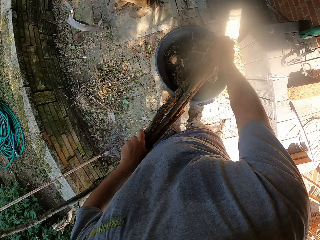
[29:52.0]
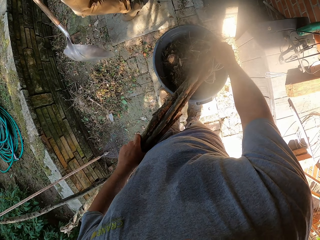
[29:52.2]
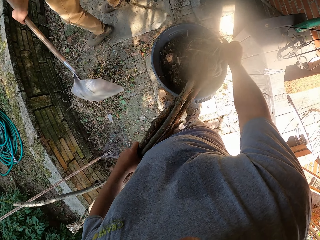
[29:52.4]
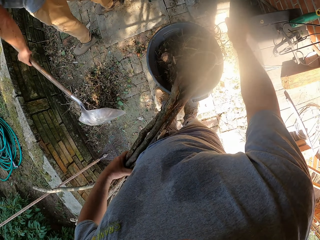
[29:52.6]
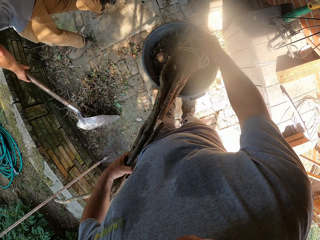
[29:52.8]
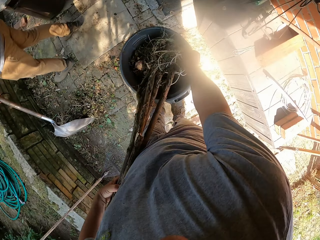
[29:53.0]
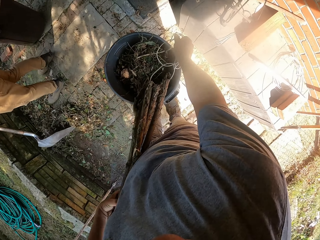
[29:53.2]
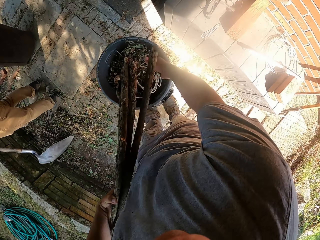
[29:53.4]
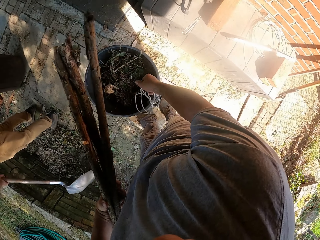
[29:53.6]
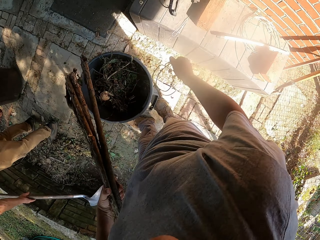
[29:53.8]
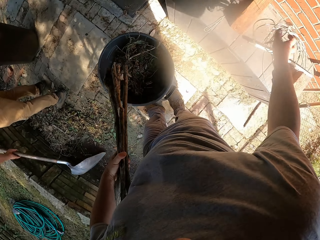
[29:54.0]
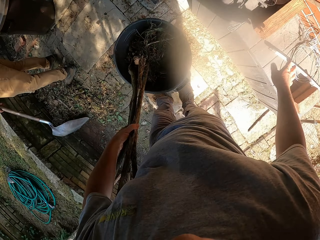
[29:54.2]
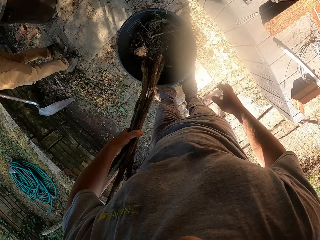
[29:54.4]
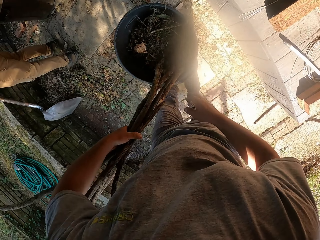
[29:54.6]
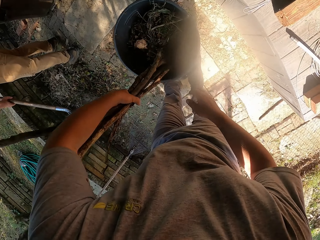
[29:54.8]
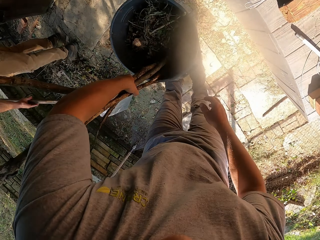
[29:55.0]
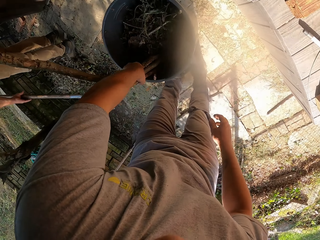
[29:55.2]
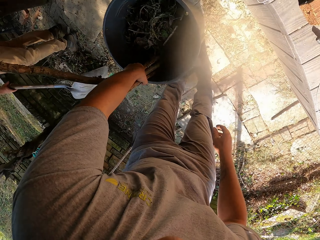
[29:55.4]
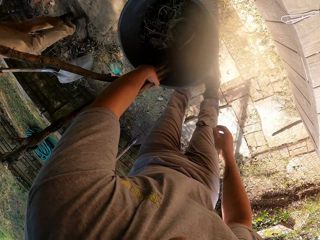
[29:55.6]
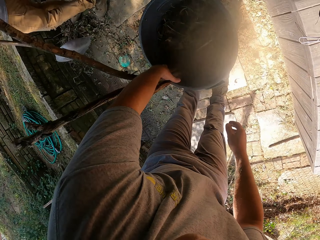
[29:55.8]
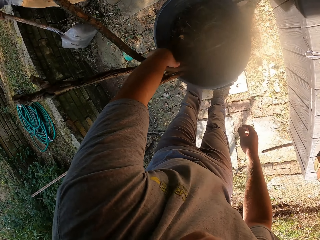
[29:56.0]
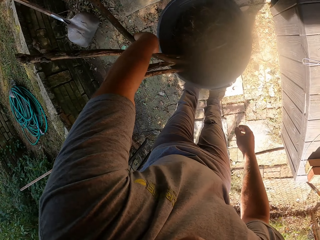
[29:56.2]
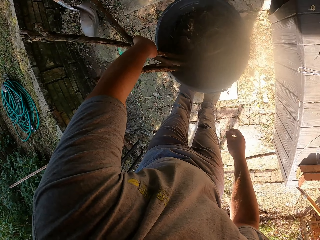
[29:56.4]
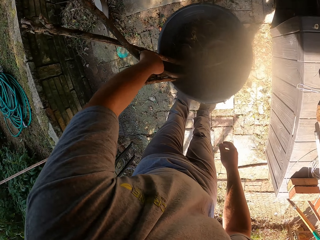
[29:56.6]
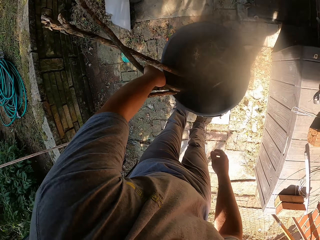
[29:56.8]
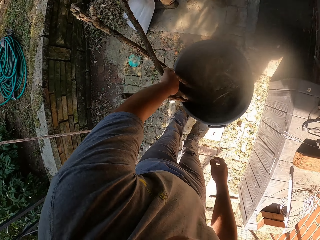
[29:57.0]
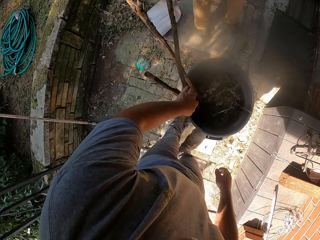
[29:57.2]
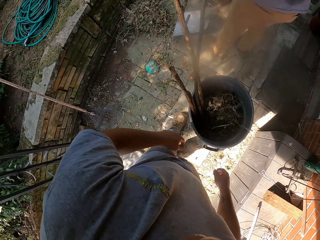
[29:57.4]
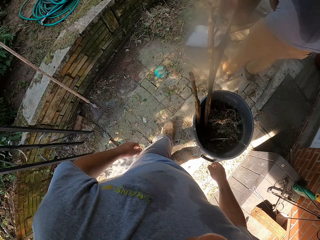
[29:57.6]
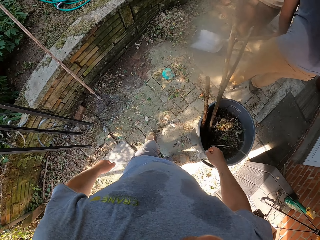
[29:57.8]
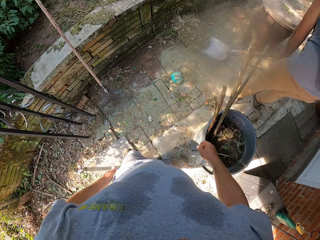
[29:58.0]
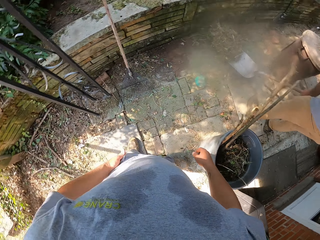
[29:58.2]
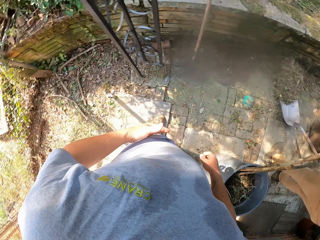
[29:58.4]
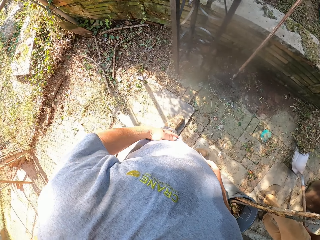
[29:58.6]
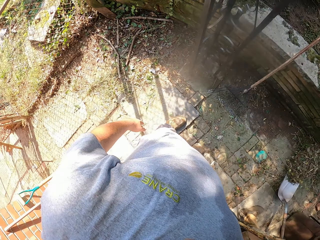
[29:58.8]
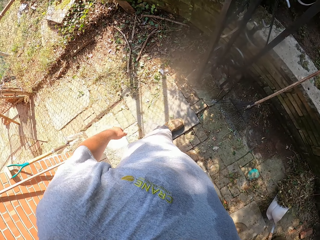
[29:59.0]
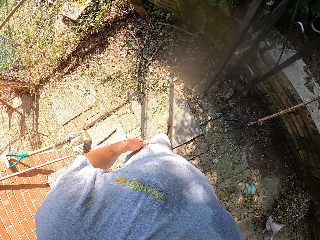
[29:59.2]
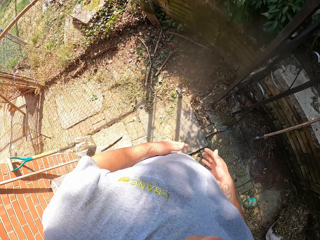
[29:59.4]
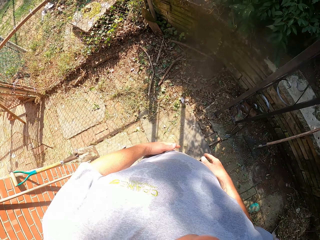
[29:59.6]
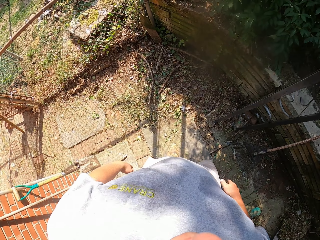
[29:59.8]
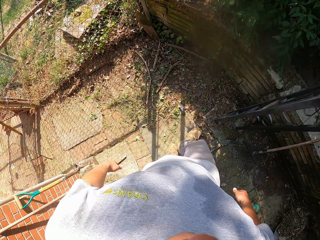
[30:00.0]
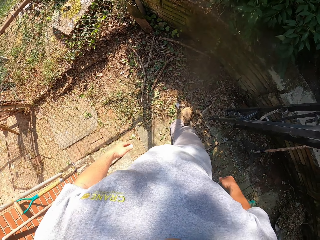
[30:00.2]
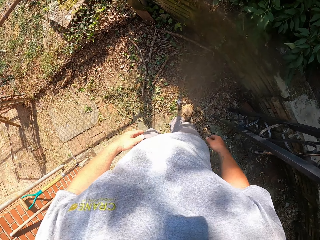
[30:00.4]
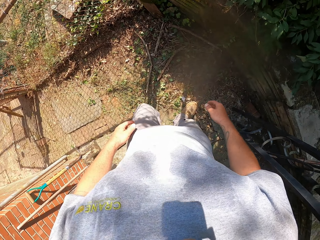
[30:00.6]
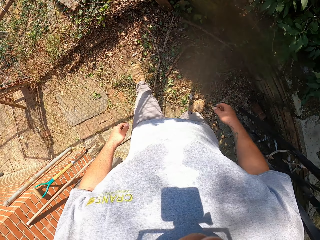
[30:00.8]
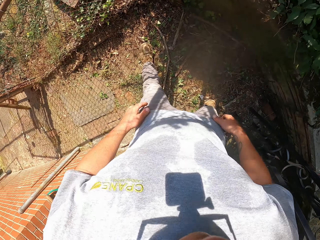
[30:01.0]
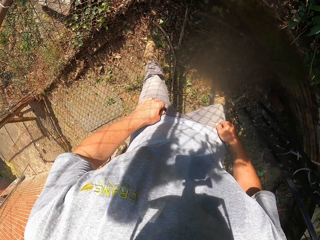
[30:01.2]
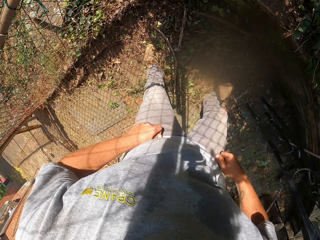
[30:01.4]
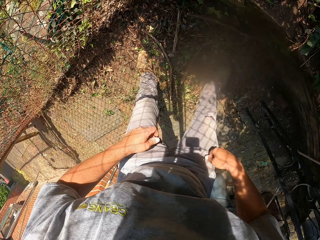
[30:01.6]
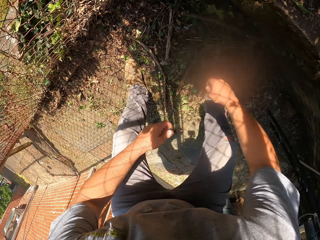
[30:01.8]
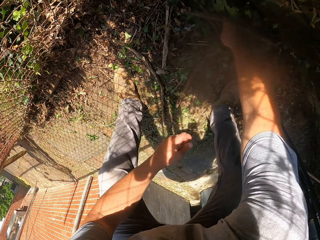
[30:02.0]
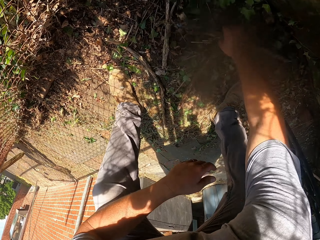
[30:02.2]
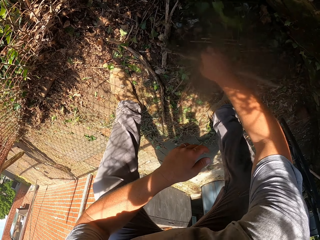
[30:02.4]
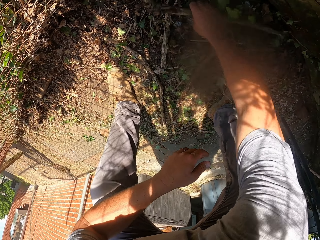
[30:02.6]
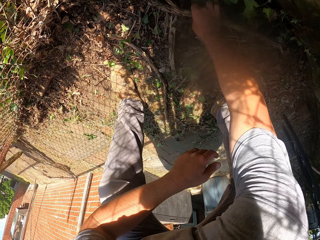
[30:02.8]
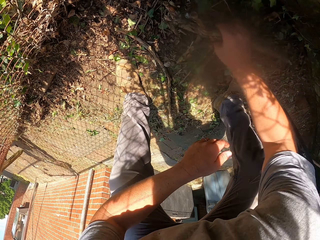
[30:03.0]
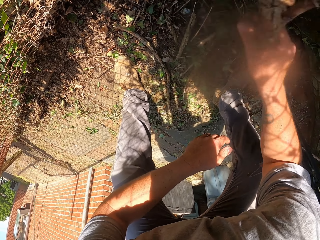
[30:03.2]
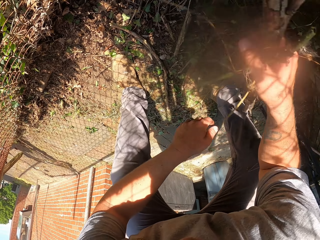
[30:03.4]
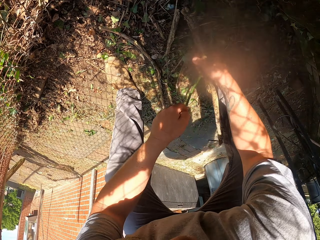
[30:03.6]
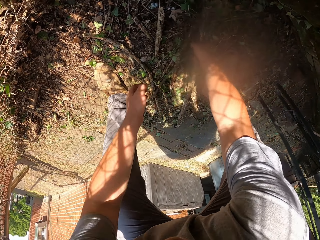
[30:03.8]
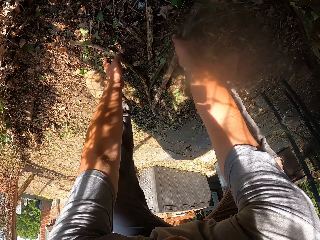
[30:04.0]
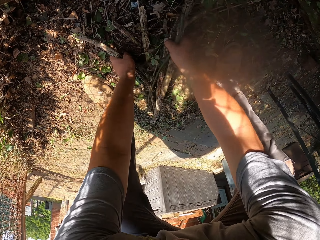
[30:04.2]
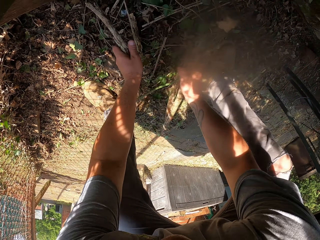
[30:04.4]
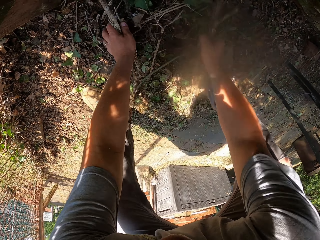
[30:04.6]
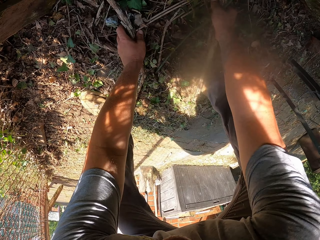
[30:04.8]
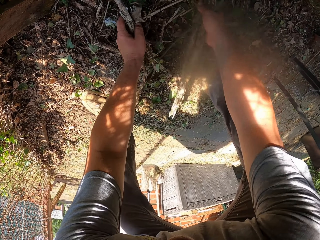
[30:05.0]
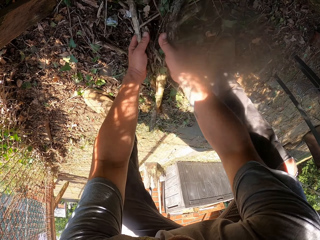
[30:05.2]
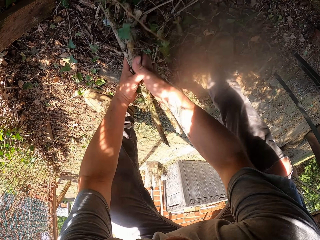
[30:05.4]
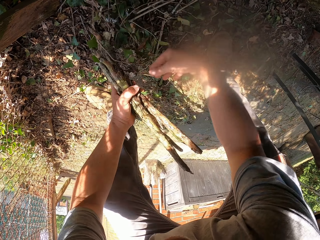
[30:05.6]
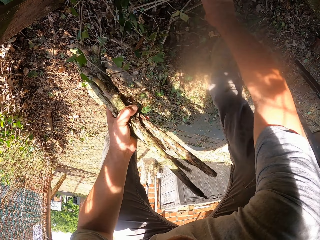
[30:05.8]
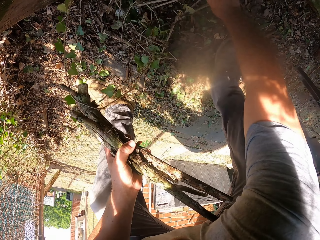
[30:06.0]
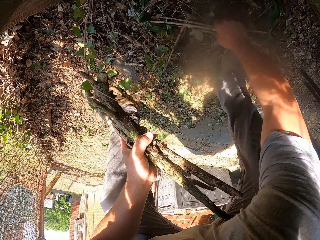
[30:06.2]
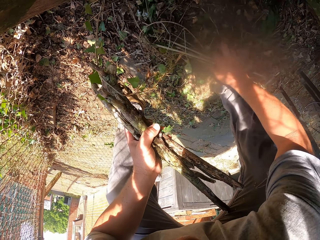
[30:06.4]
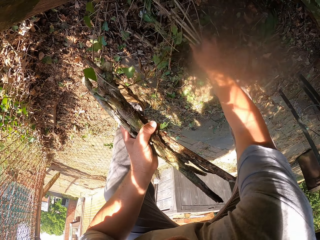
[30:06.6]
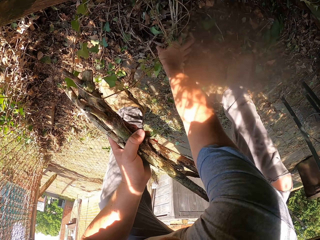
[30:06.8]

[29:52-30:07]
A person collects the dried grass. The person looks around. The camera wearer throws away the rope. They put the wood into the trash bin. They walk around. The person collects the dried grass. The camera wearer collects the wood.

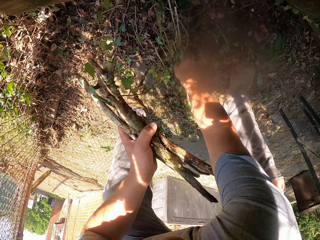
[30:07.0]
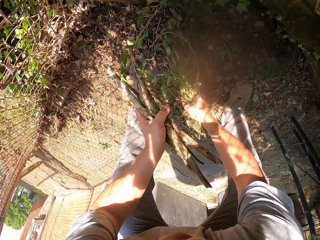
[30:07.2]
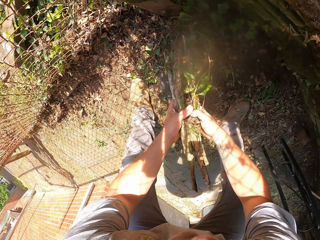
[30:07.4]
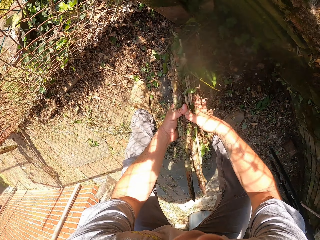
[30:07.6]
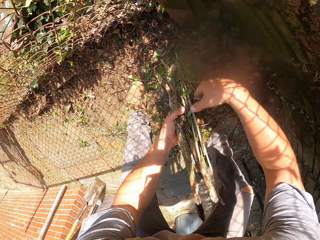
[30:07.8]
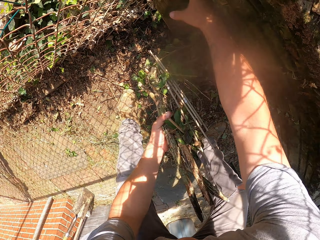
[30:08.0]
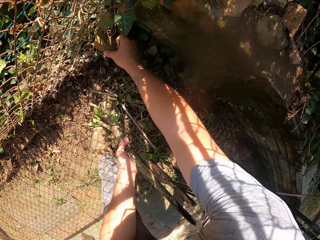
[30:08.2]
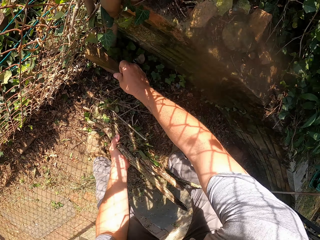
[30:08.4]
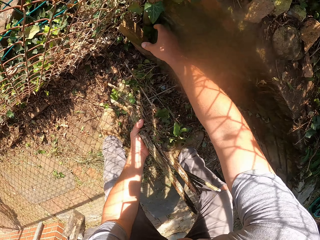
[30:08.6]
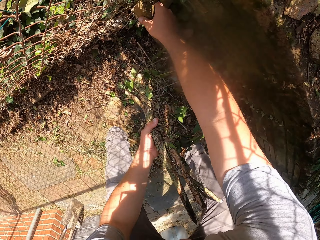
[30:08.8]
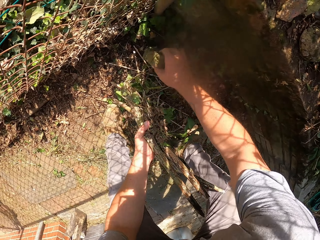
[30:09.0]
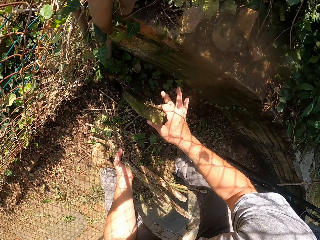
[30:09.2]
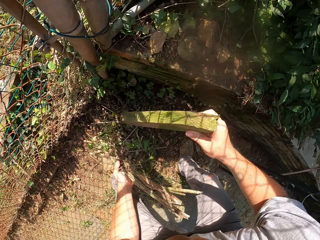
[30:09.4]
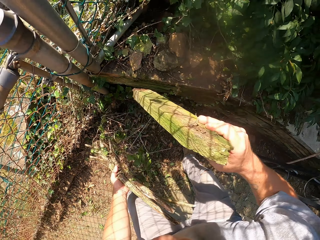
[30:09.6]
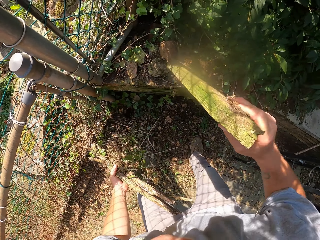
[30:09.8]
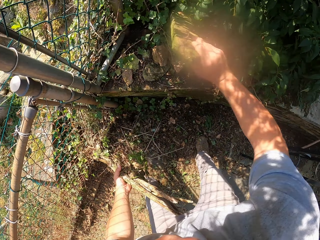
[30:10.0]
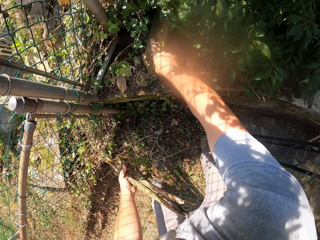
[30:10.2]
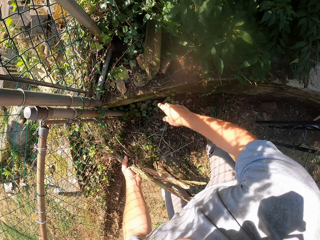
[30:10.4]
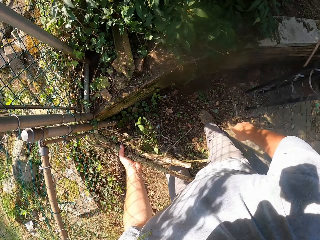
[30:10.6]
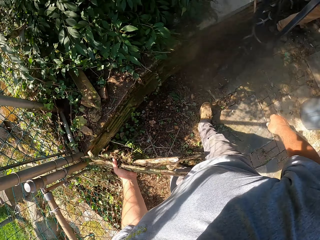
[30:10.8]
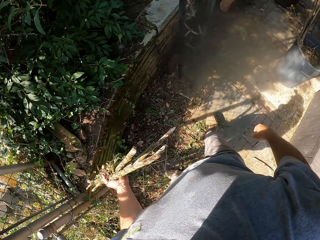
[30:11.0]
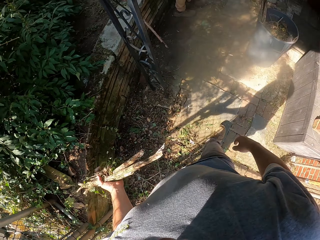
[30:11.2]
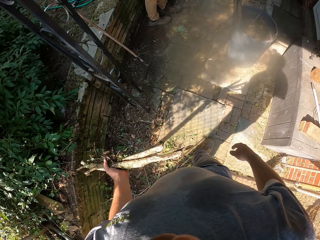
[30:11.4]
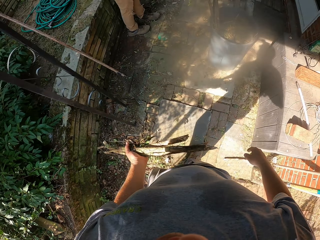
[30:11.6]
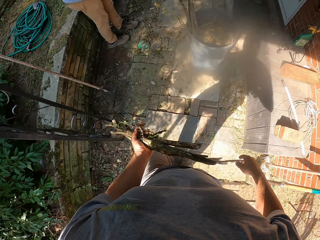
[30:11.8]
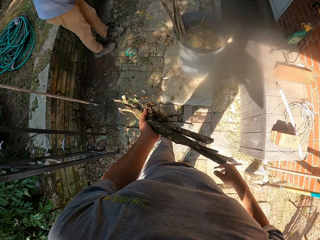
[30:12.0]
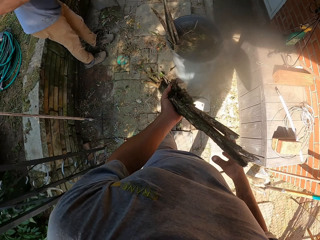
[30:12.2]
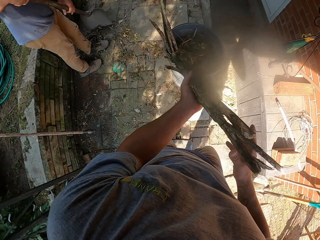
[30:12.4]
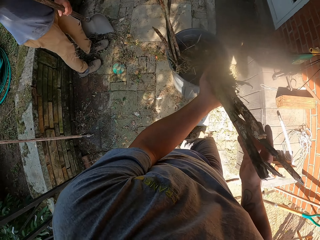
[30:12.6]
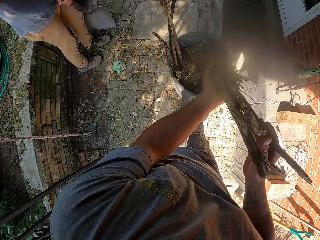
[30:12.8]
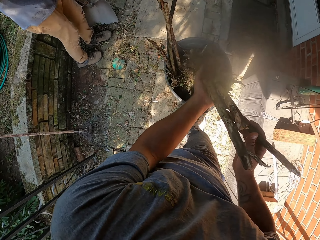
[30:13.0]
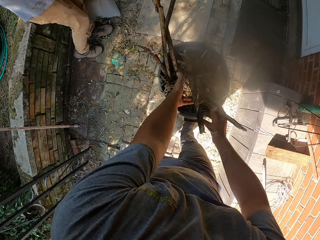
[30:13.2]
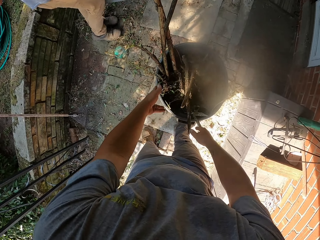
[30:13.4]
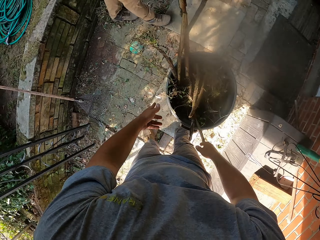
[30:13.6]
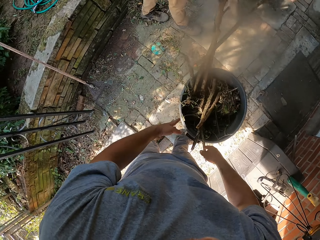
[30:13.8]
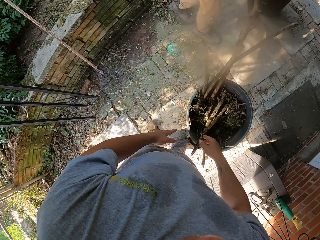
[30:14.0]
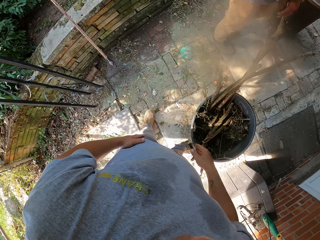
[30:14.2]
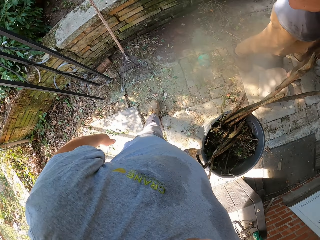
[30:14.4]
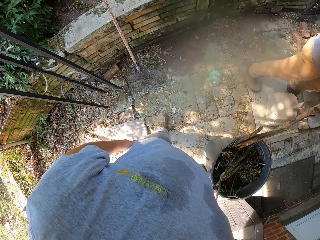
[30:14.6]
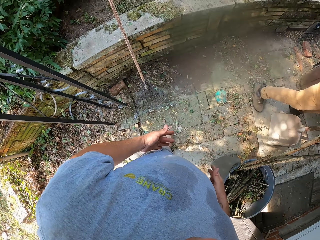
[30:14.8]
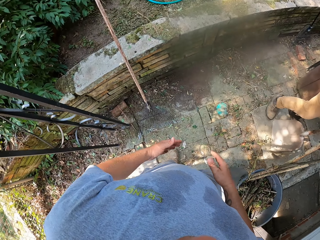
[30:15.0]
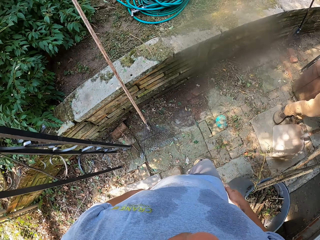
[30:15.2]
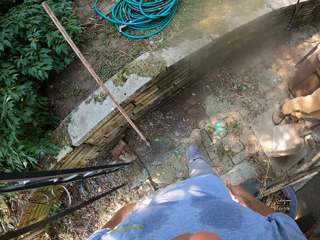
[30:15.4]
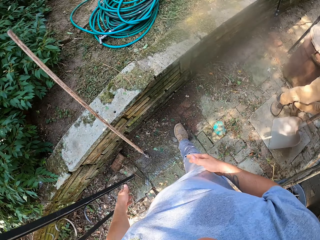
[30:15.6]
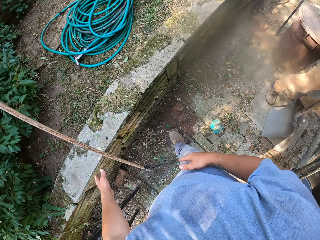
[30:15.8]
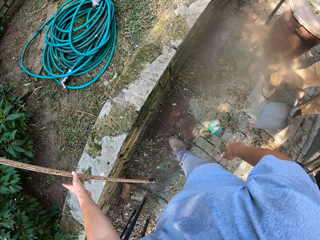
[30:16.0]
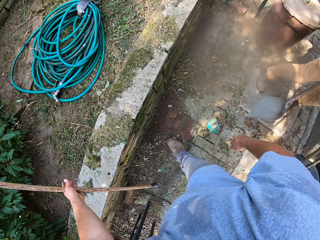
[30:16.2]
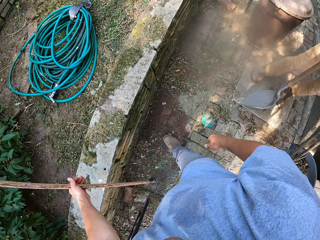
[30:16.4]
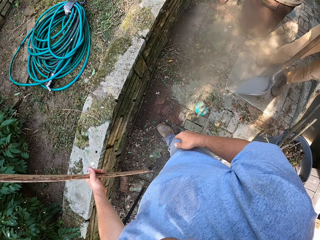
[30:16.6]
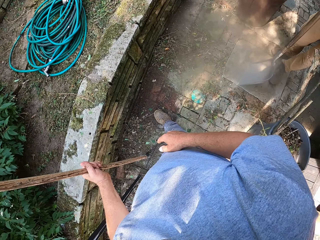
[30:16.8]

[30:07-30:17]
The camera wearer places wood on the elevated area. They walk around, throw pieces of wood in the dustbin, and walk around. A person walks around. The camera wearer picks up the rake.
